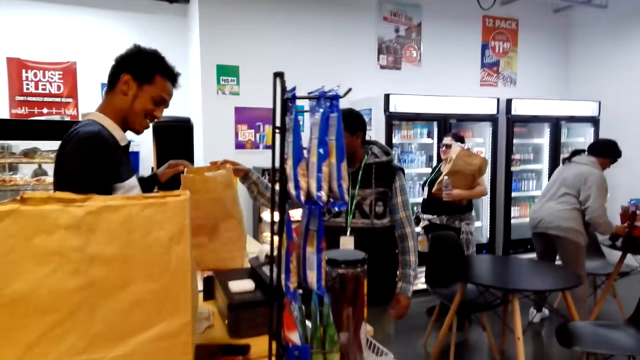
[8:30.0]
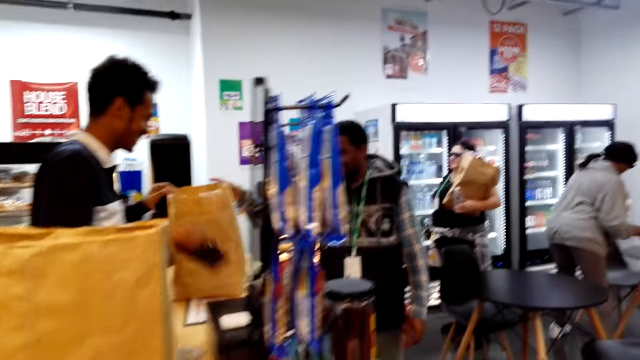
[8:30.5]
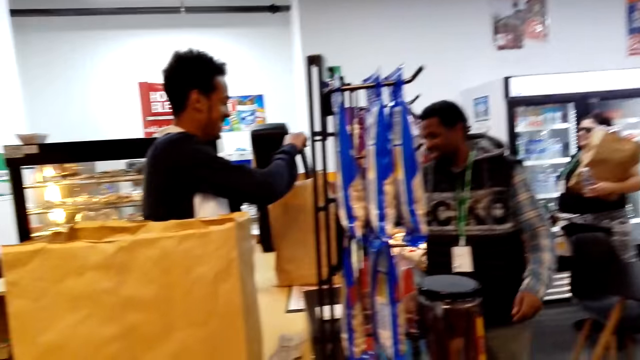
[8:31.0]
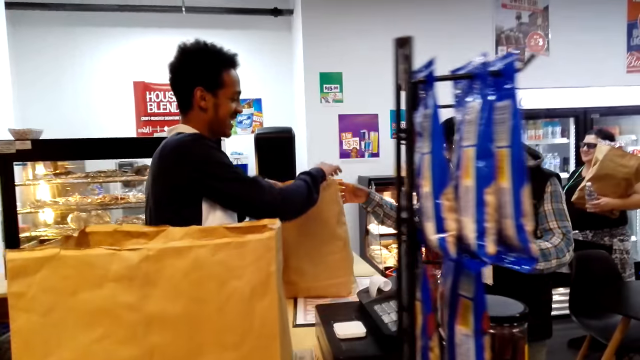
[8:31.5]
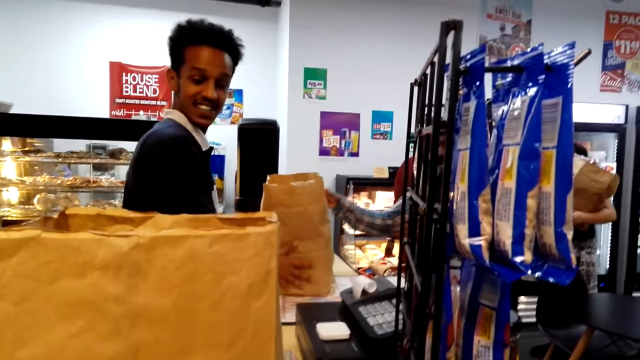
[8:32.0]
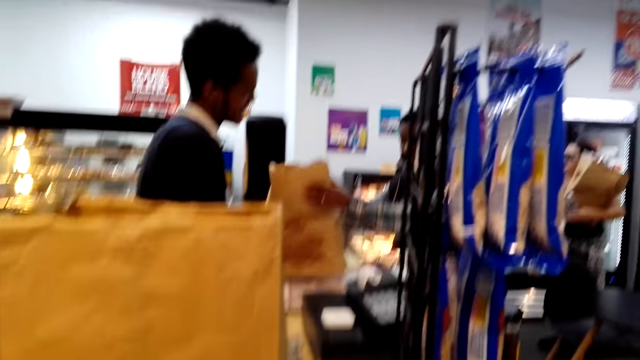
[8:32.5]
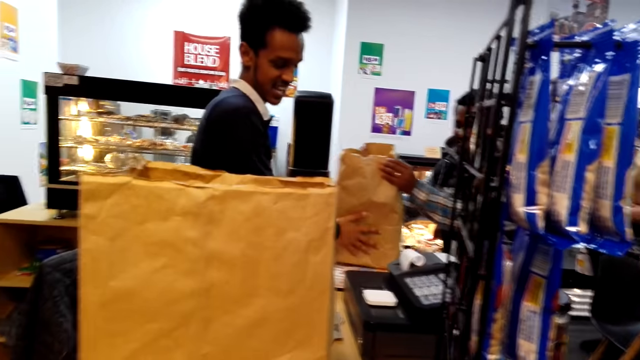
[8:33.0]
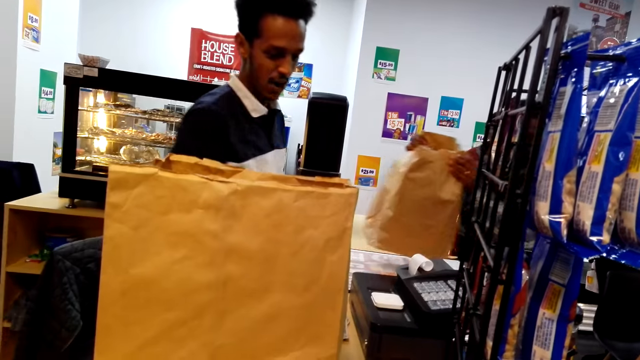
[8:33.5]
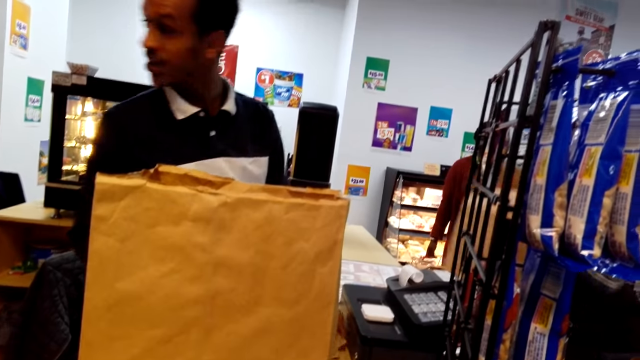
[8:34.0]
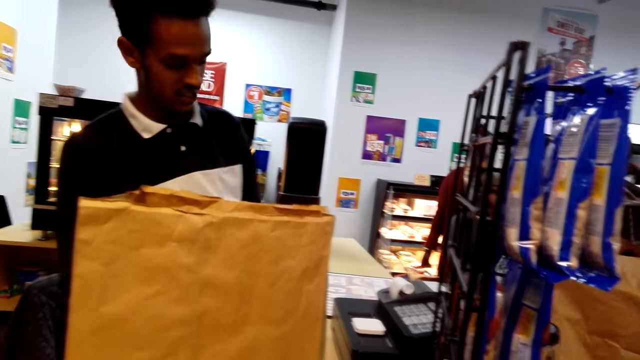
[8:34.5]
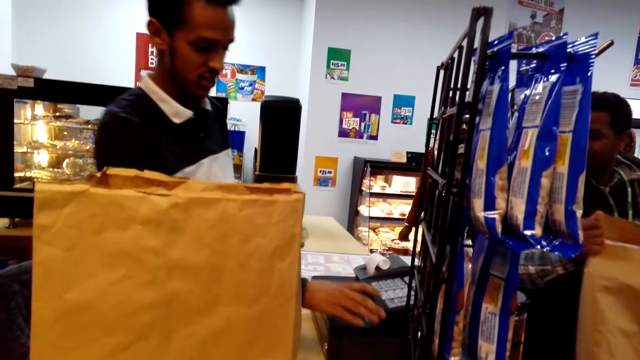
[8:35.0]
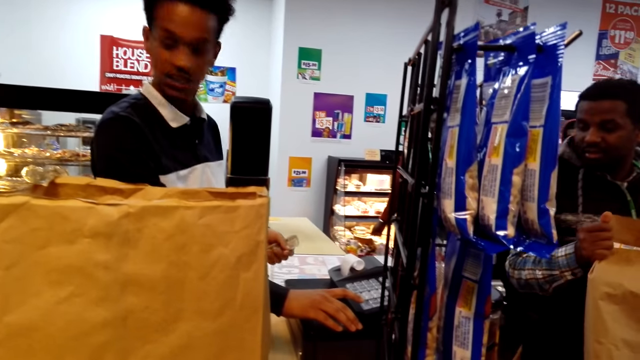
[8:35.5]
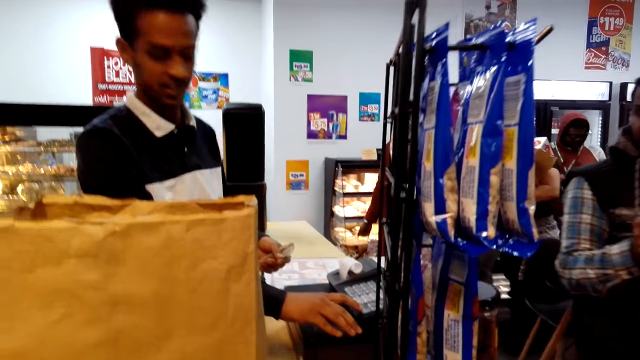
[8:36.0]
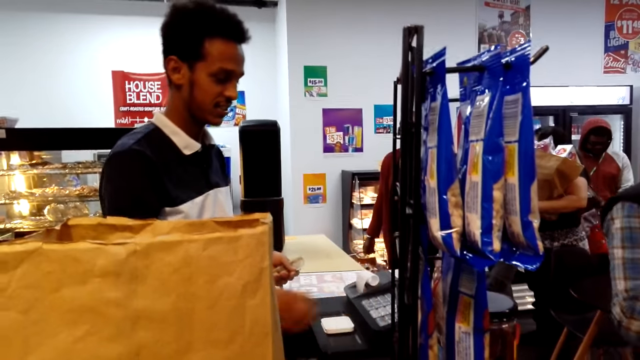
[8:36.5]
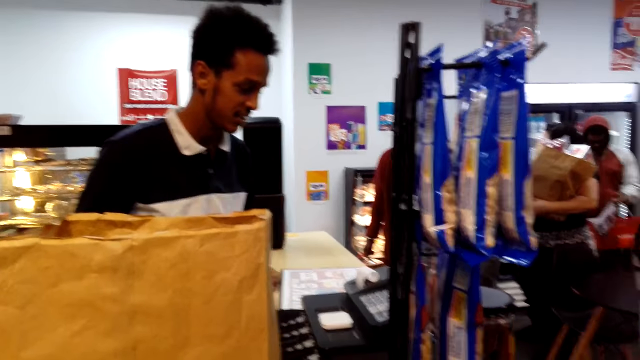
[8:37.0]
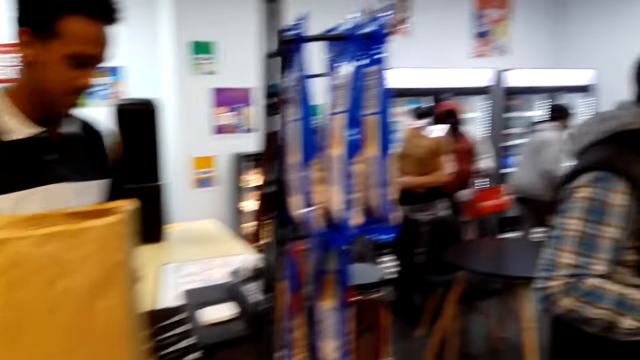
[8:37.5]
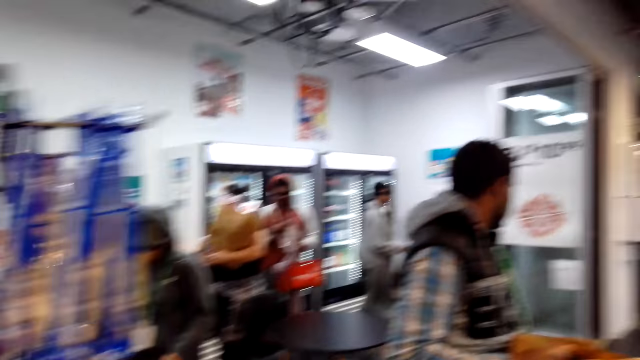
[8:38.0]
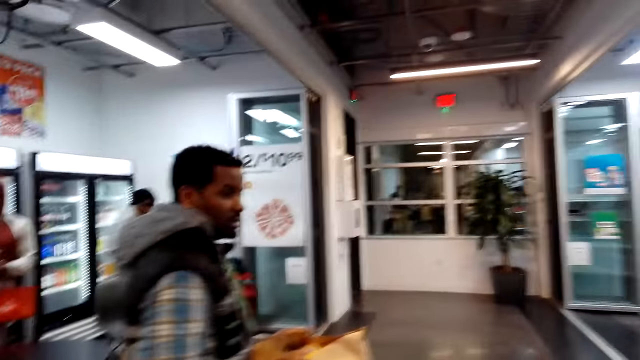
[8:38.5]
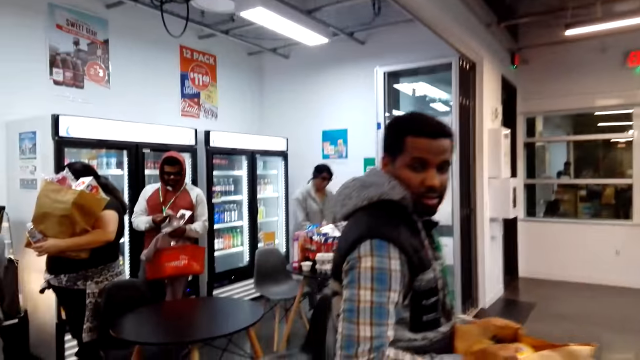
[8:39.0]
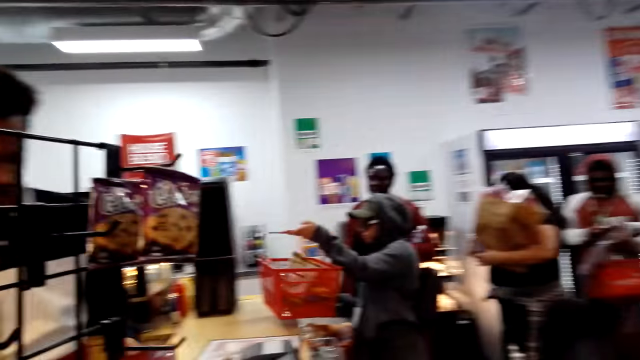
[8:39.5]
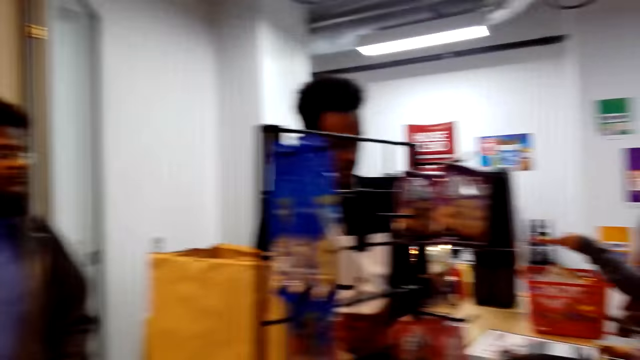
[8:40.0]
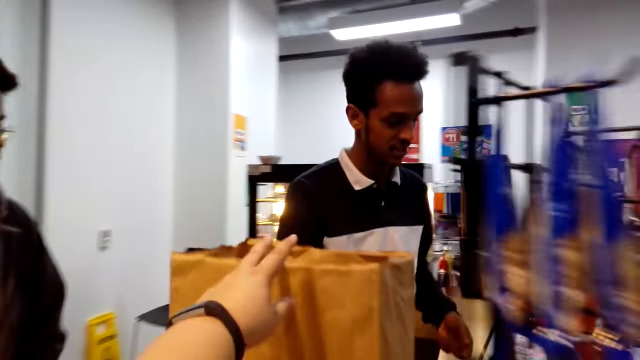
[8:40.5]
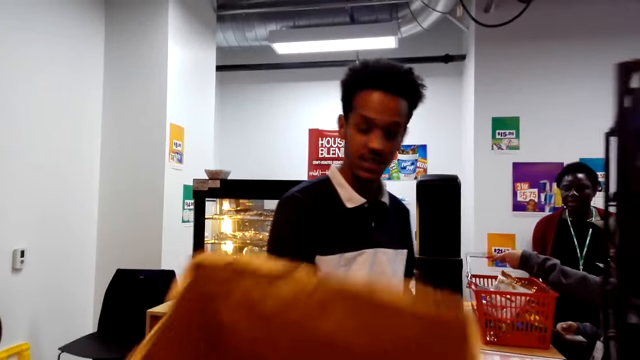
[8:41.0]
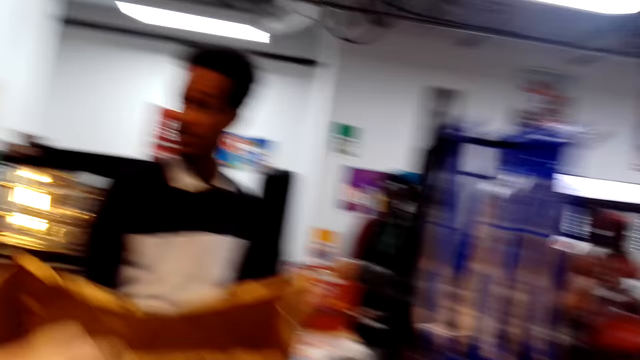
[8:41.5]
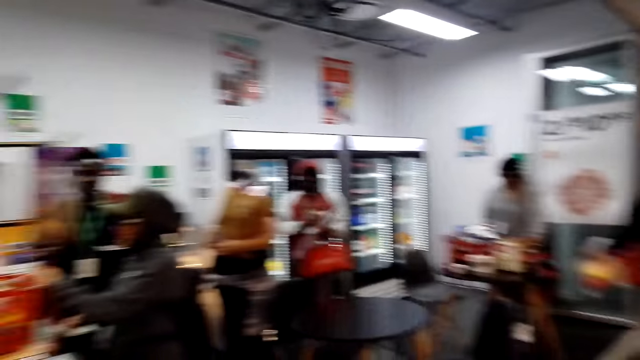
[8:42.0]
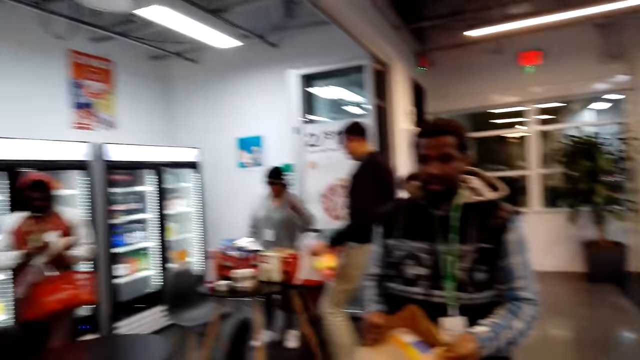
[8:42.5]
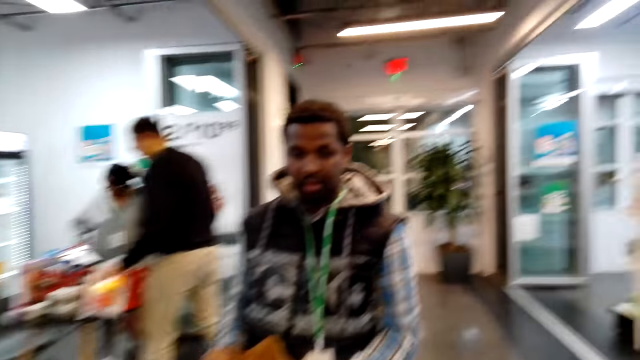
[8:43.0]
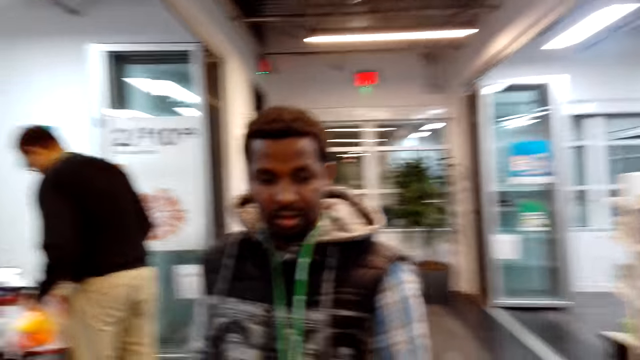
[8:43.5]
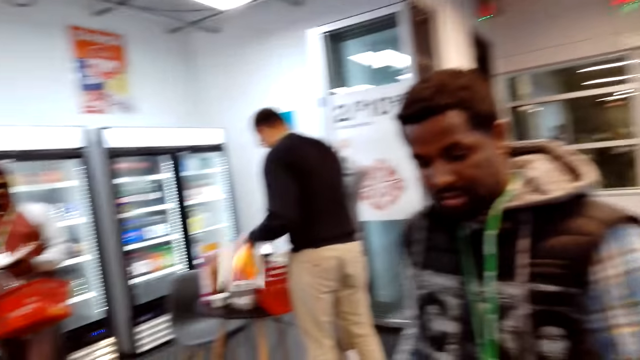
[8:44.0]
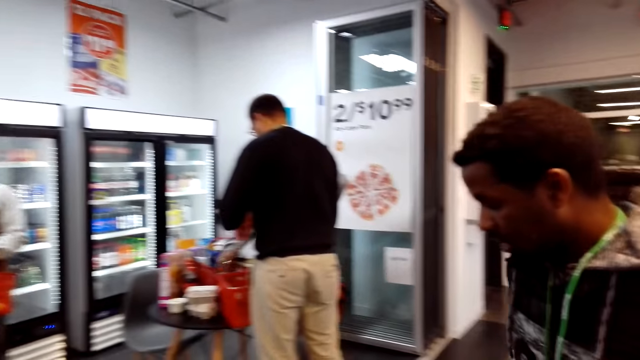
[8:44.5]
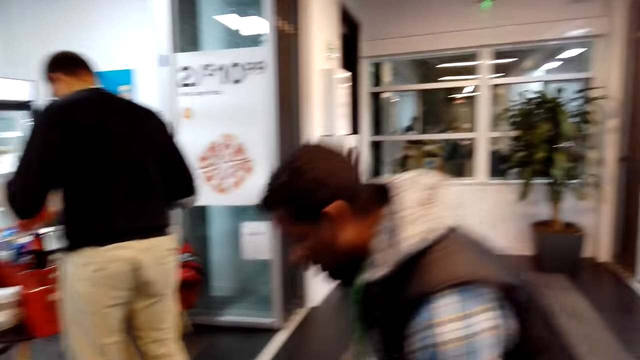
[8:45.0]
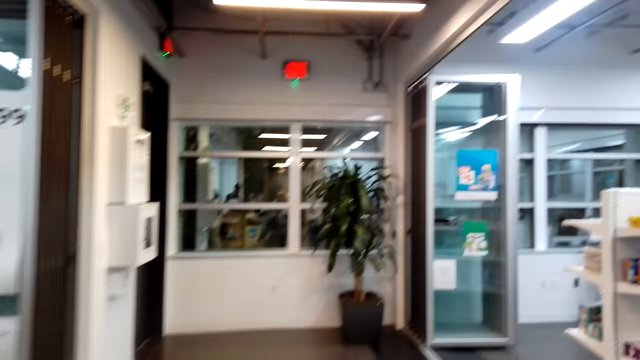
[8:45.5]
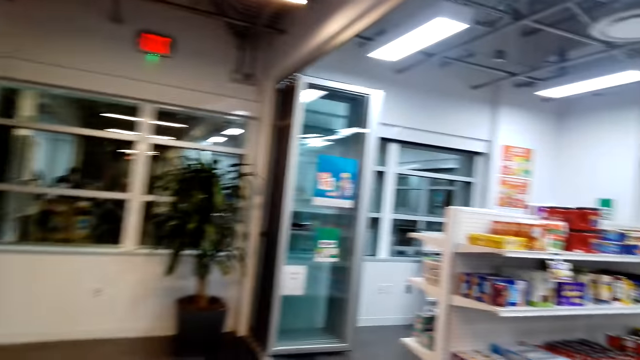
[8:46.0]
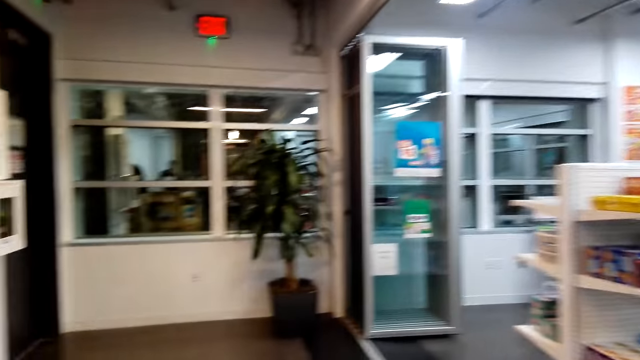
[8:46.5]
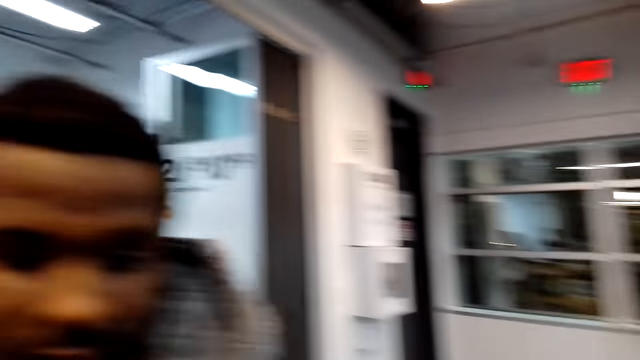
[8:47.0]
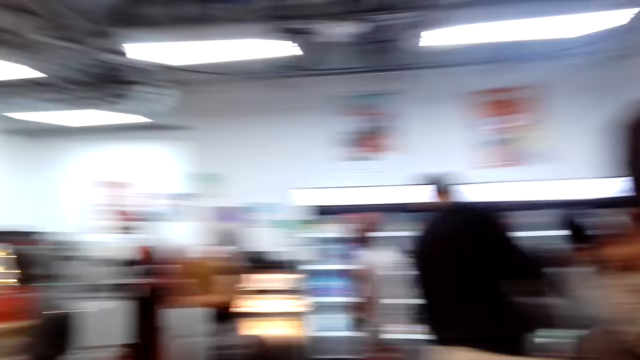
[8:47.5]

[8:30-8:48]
A man picks something. He puts something in a khaki bag. Another man picks up the khaki bag. The first man dials a machine. The first man looks around. The camera wearer picks up the khaki bag. They take the paper from the table. The first man looks around.

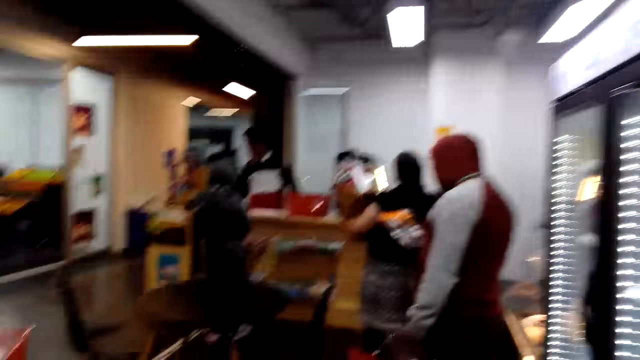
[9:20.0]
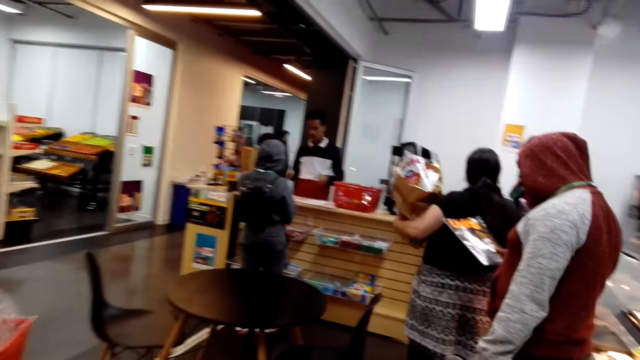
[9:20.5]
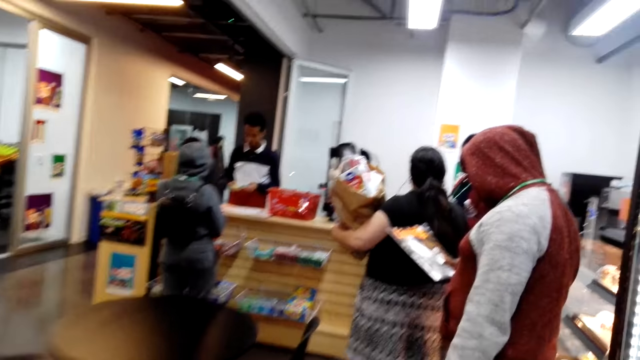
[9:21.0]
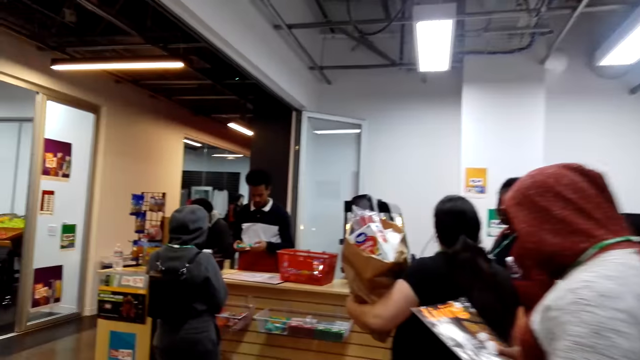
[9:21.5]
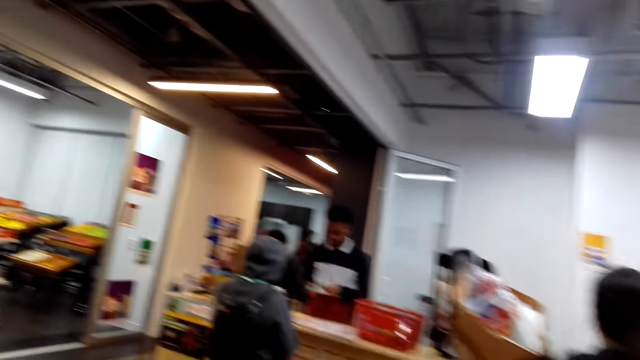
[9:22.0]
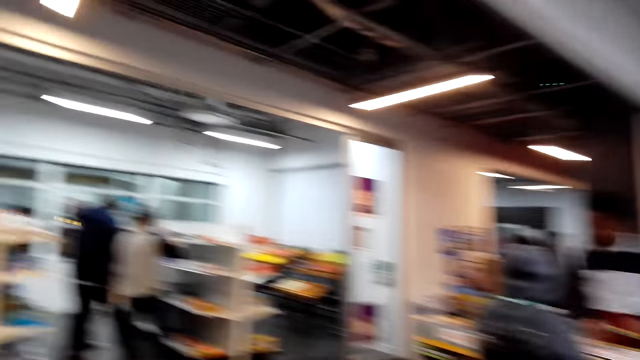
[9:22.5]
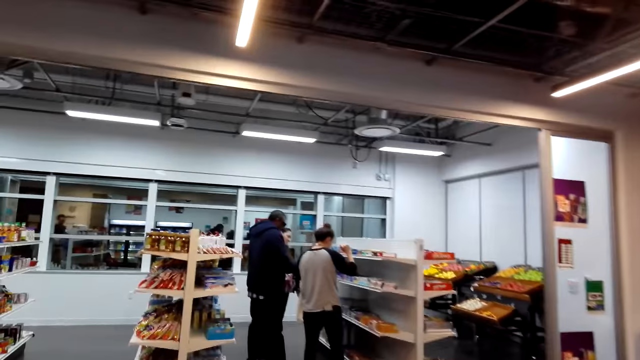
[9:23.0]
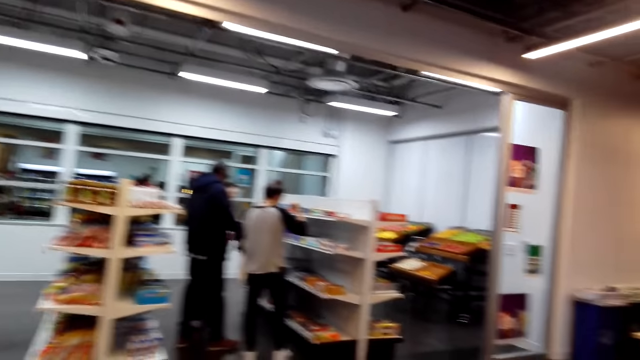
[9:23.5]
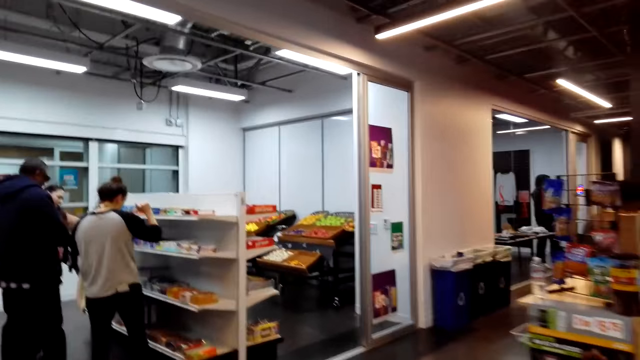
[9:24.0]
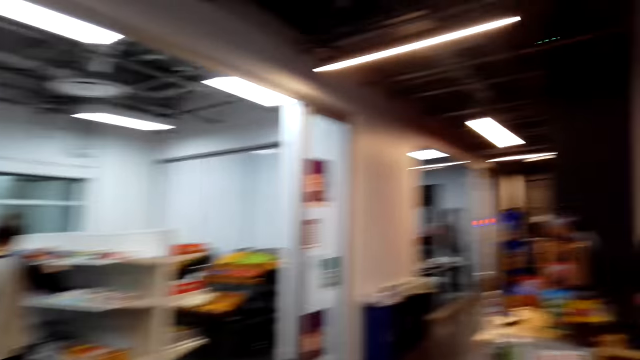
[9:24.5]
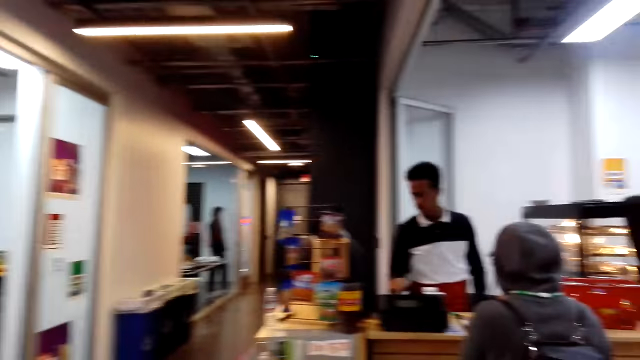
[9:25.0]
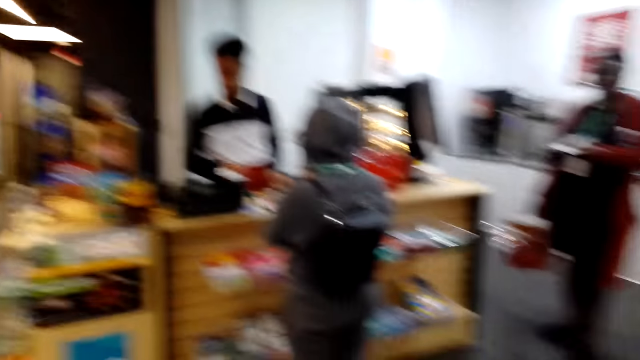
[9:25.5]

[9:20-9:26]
A man looks at something.
